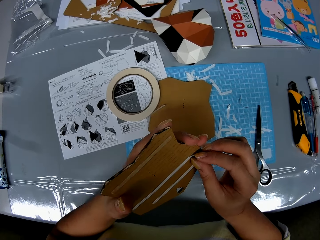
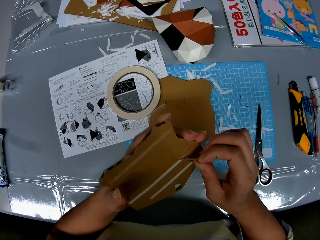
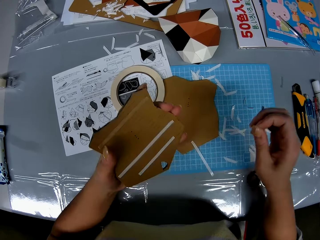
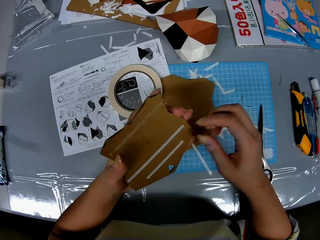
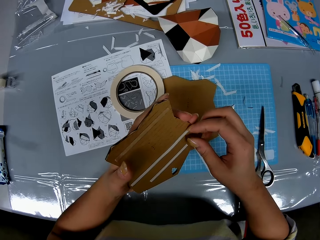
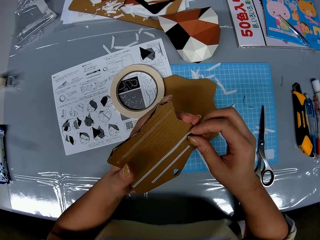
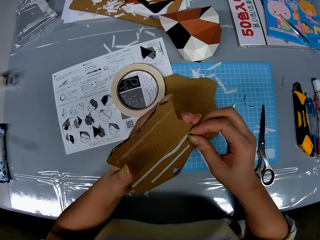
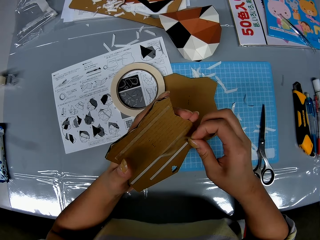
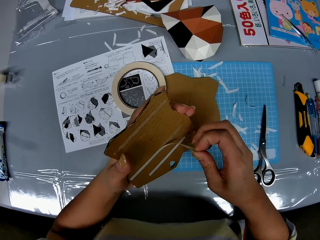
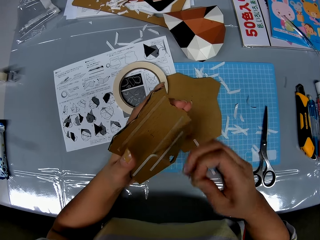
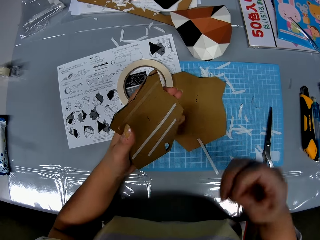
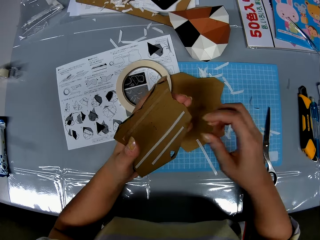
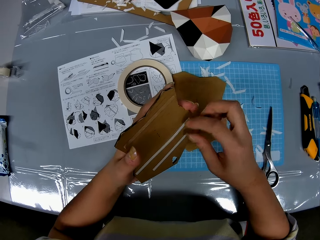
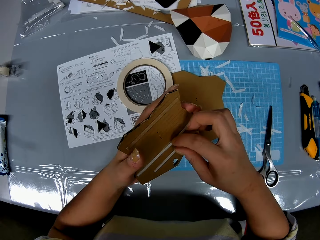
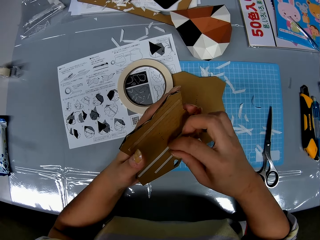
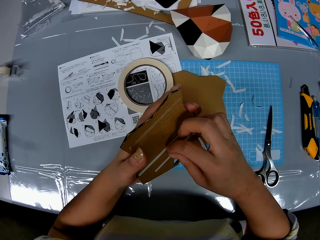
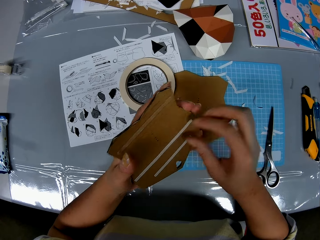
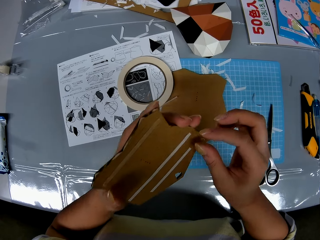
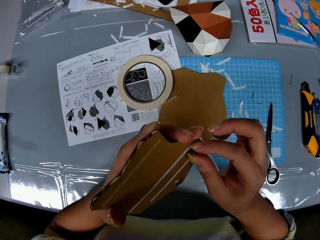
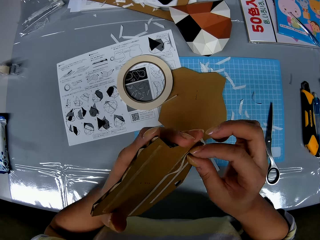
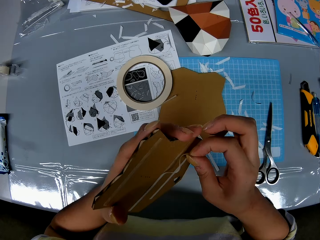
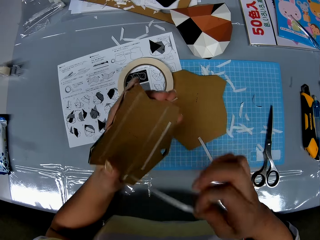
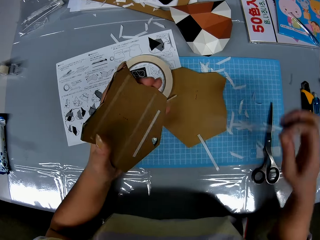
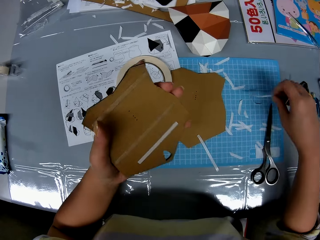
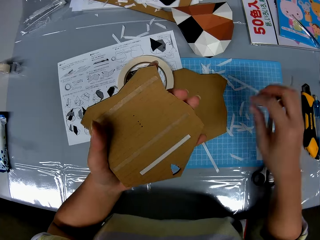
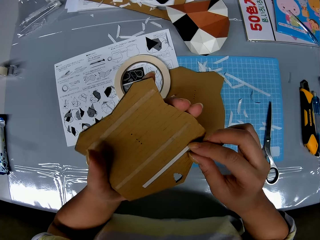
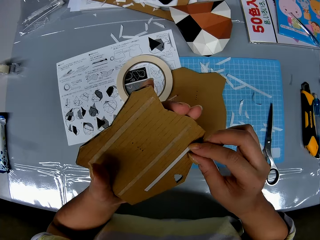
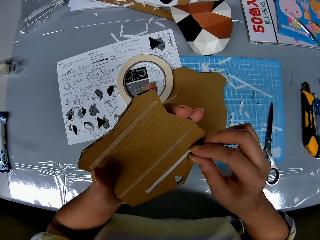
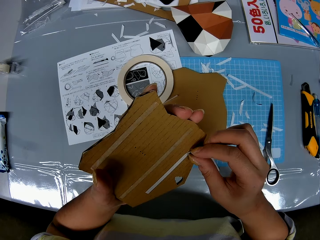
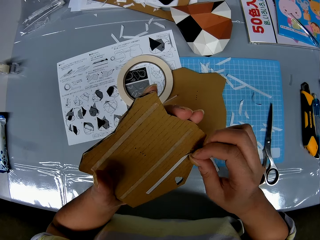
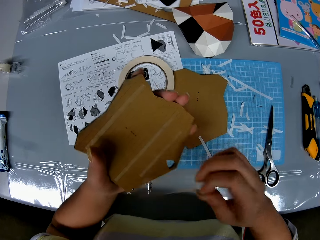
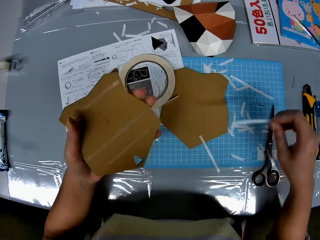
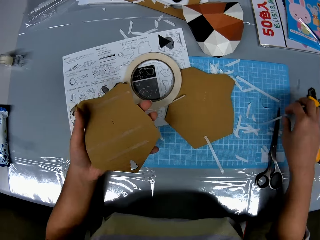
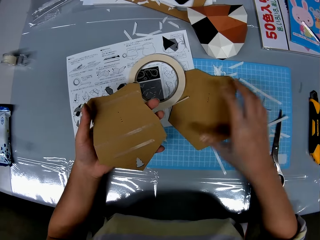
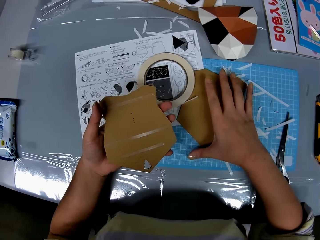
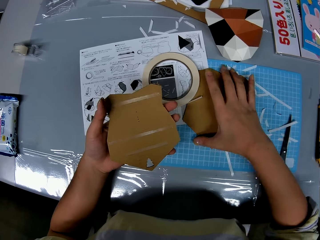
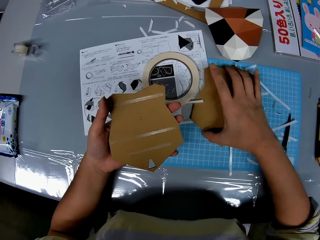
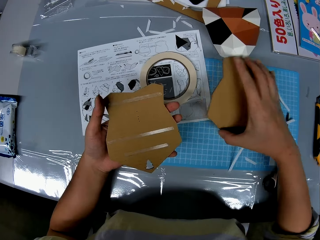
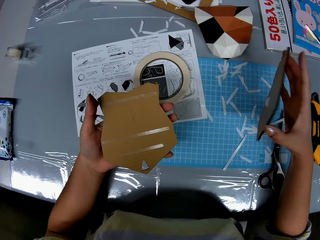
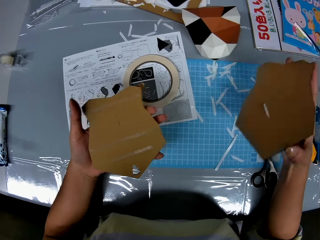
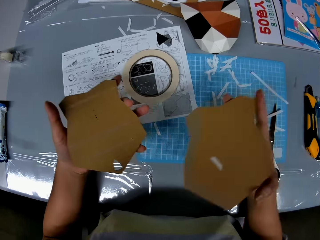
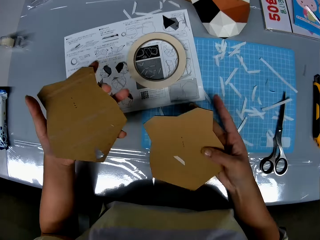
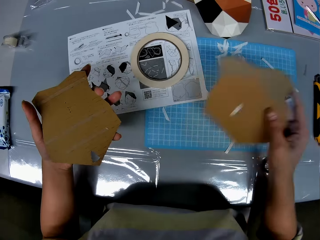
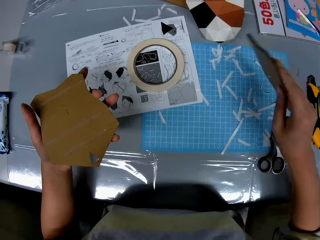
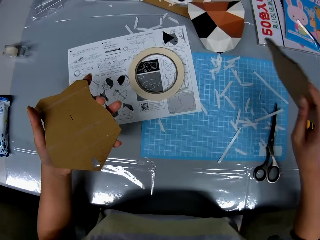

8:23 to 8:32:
The camera wearer pulls on the board with her hand. She removes another double sided tape from the paper craft. She does it again. She moves her hand towards the cutting mat. She throws the tape on the cutting mat. She moves her hand towards the cardboard. She pulls on the tape with her hand. She removes another double sided tape from the paper craft. She moves her hand towards the cutting mat. She throws the tape on the cutting mat. She holds the cardboard piece with her hand. She picks up the other paper craft on the table.

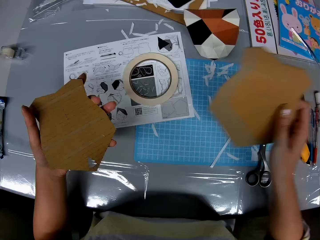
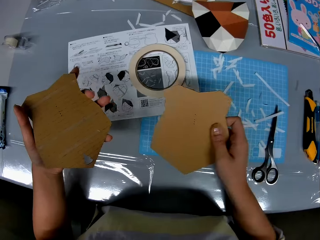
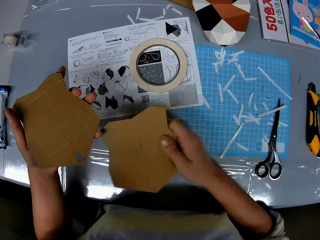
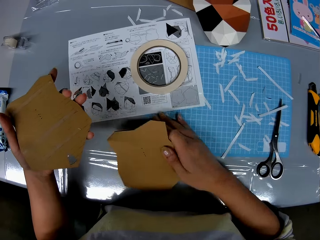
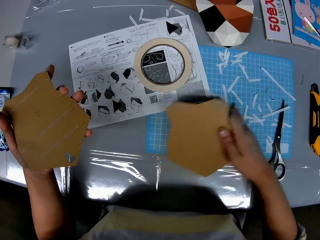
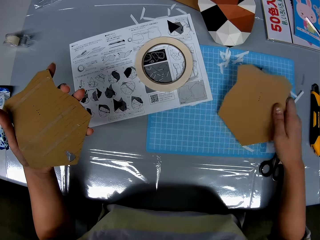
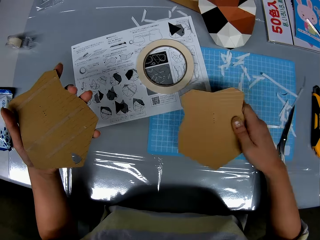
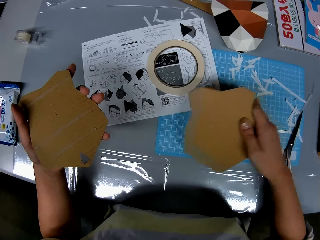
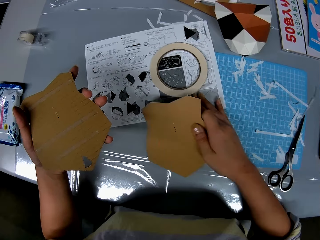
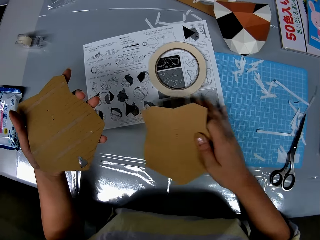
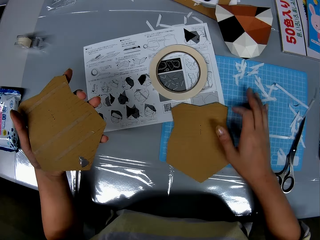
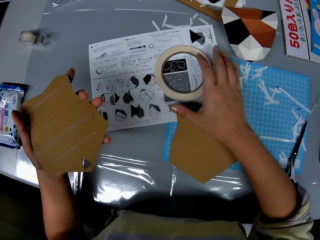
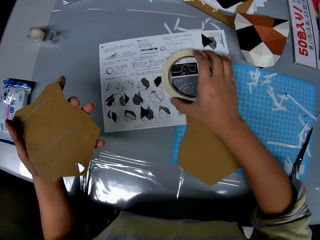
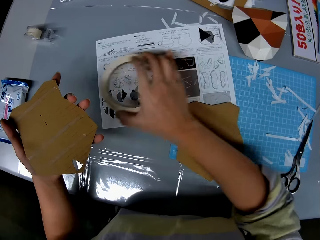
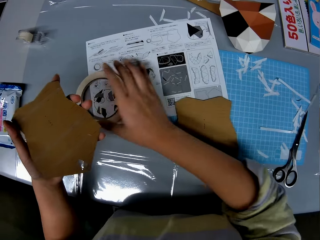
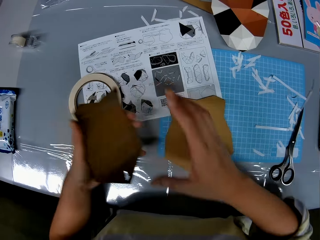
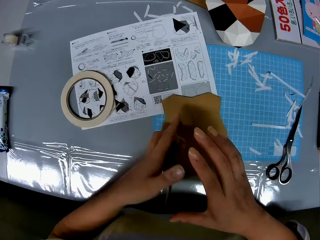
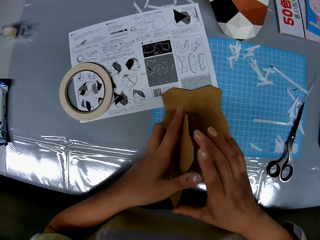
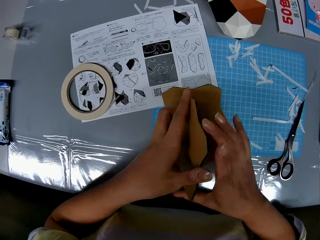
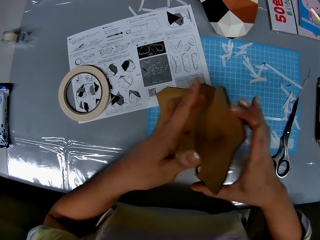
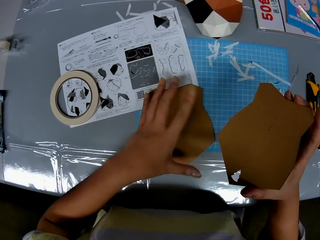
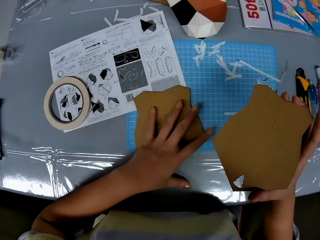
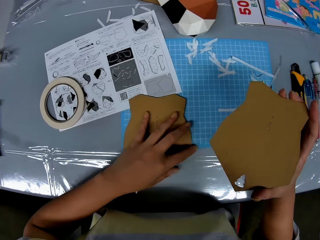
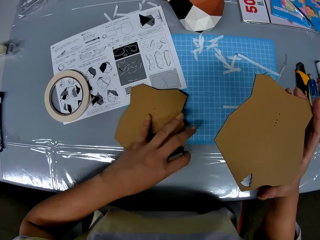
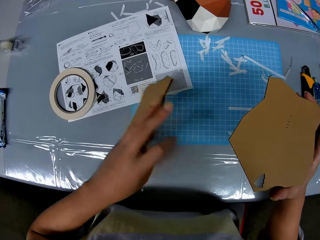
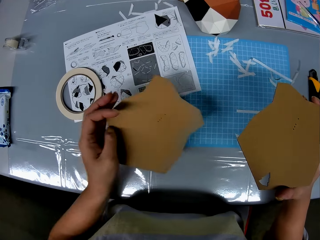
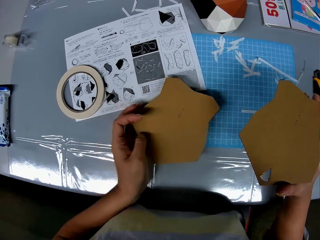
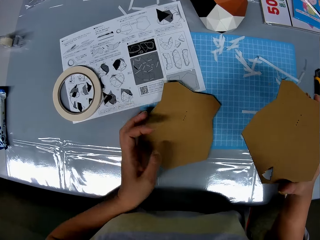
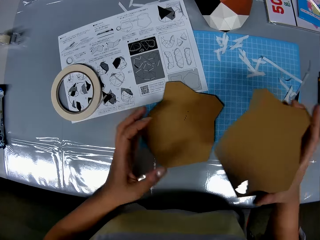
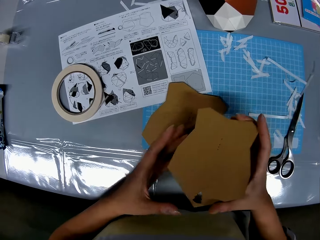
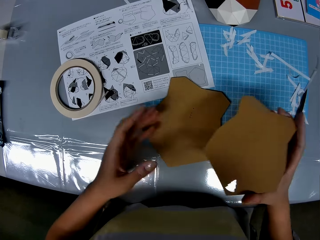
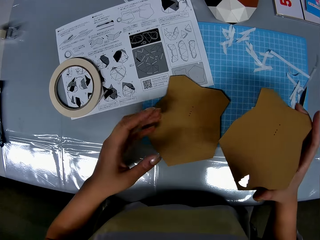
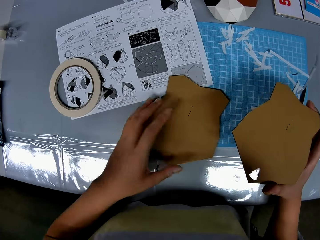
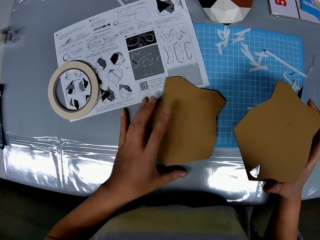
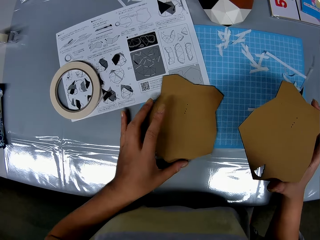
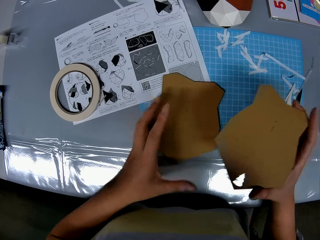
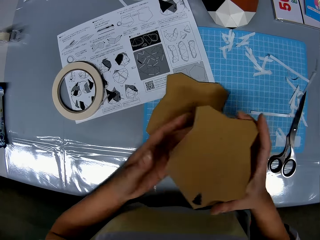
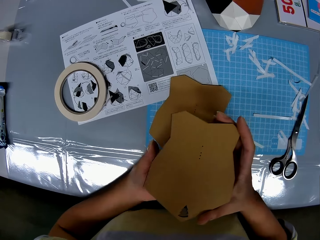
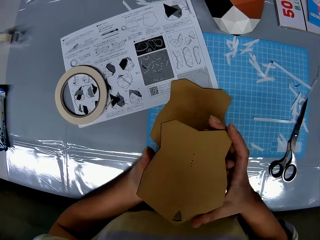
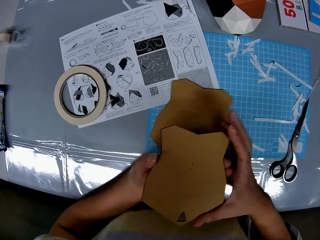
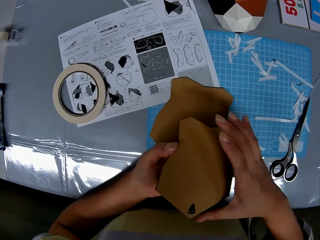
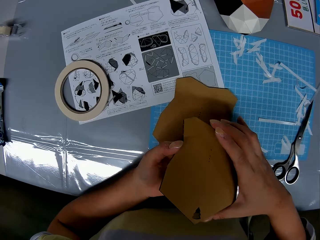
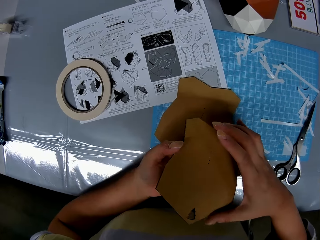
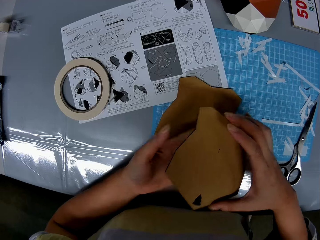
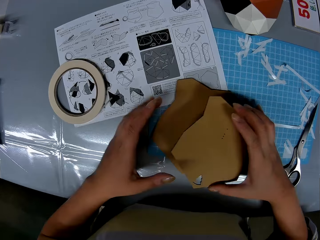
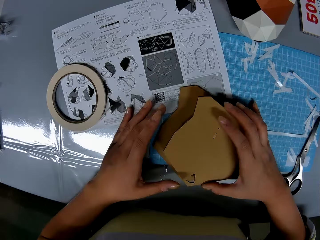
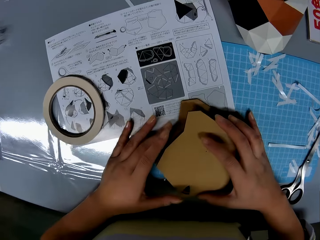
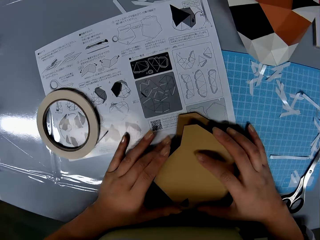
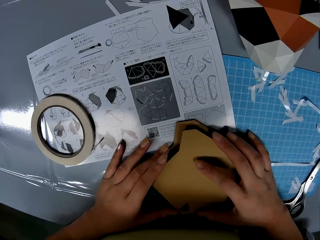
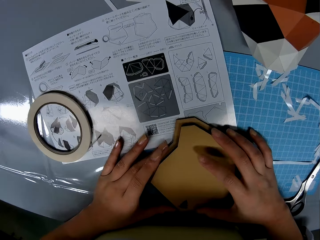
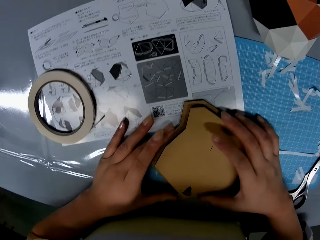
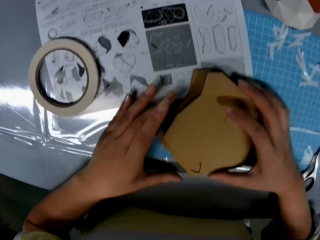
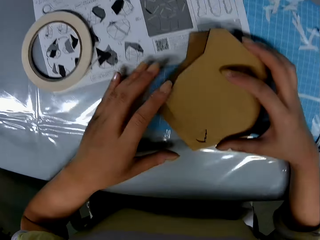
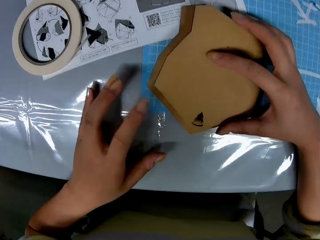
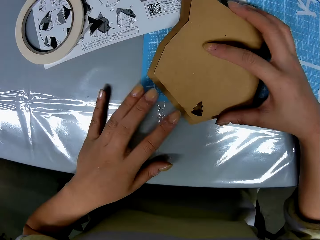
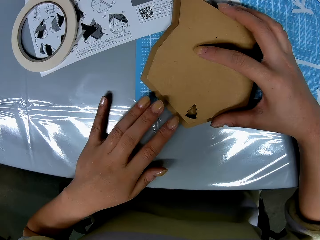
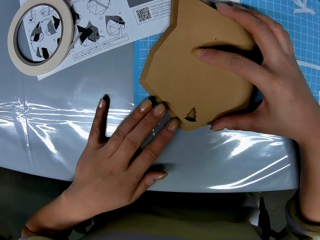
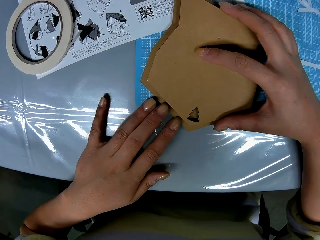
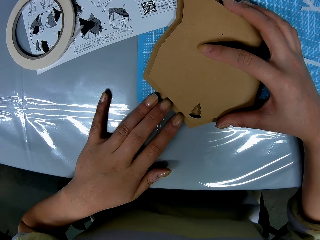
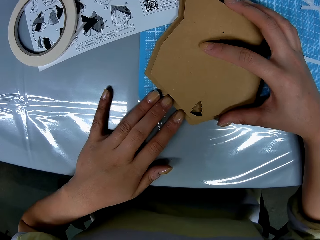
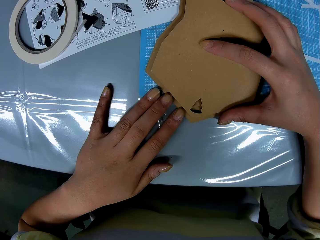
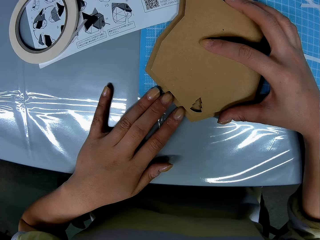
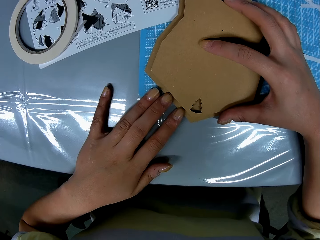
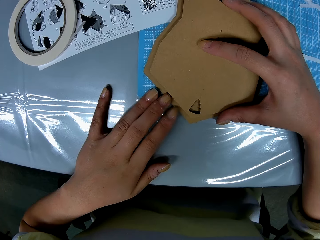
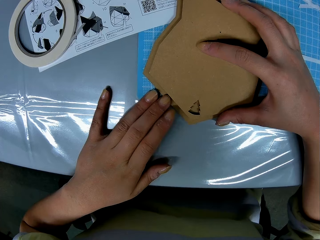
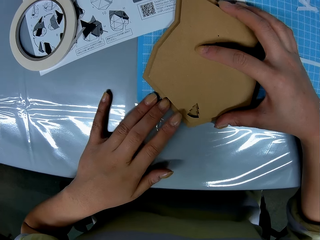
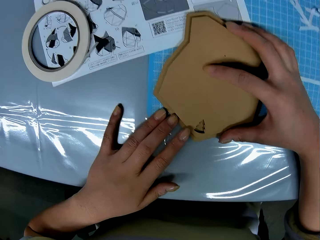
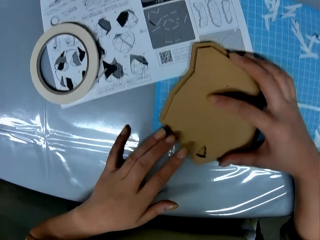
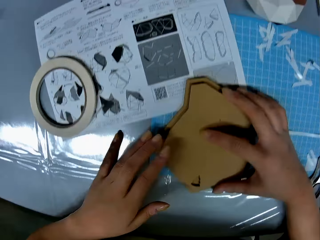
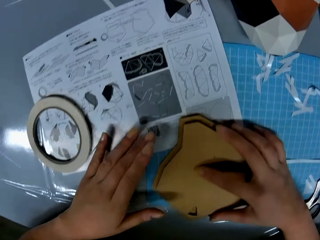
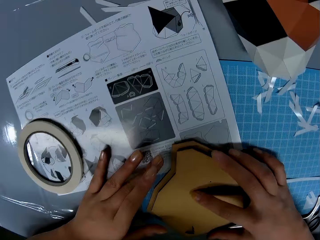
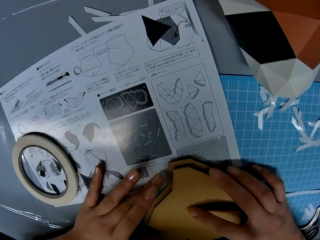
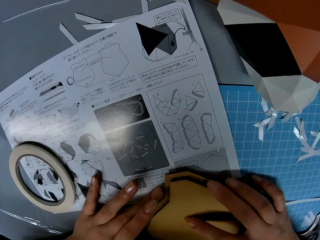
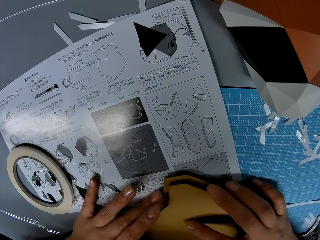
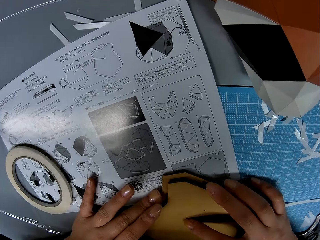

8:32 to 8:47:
The camera wearer shakes the cardboard piece with her hand. She moves her hand along the surface of the cutting mat. She sweeps the double sided tapes on the table on one side of the table with her hands. She places the cardboard piece on the cutting mat. She moves her hand forwards. She holds the masking tape with her hand. She moves her hand backwards. She changes the direction of the double sided tape on the table. She moves her hand towards her. She places the cardboard piece on her other hand. She reaches for the other cardboard piece. She holds the piece with her hand. She lifts up the cardboard piece. She turns the other paper craft on the table. She moves her hand towards her. She holds the piece with her other hand. She moves her hand towards the other cardboard piece. She places the cardboard piece on her other hand. She holds the piece with both her hands. She moves the piece towards the other piece. She places the cardboard piece on top of the other cardboard piece. She adjusts the paper crafts on the table with her hands.
